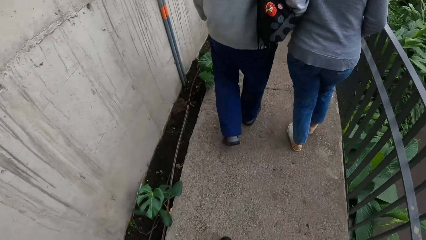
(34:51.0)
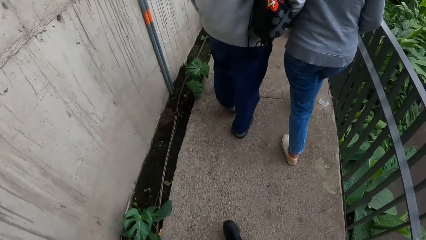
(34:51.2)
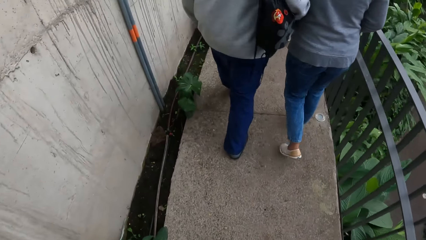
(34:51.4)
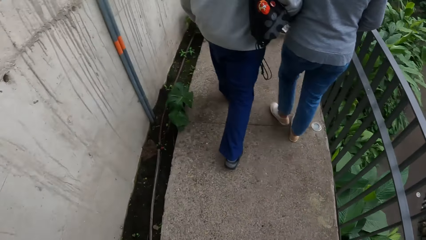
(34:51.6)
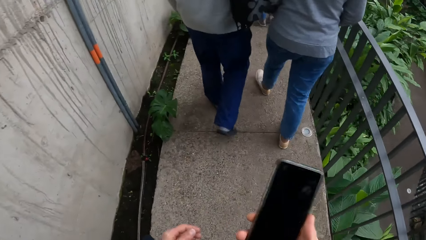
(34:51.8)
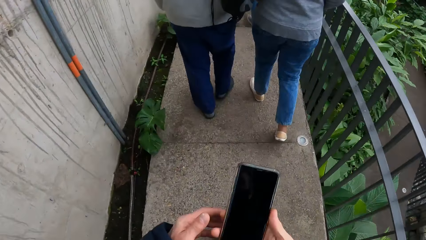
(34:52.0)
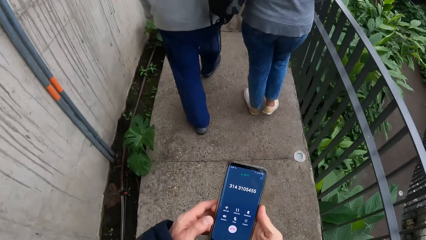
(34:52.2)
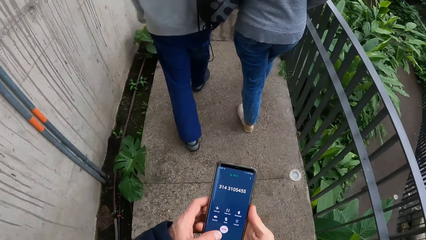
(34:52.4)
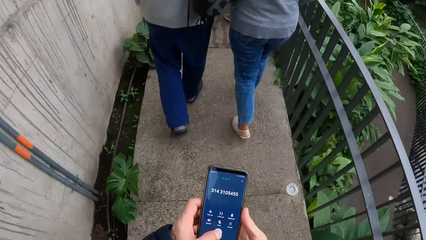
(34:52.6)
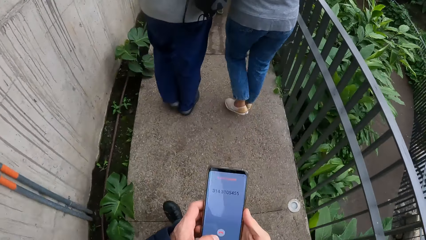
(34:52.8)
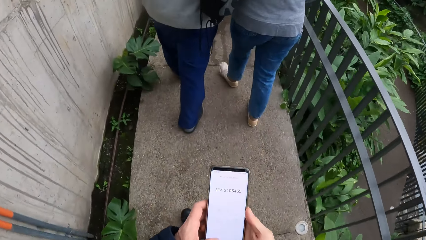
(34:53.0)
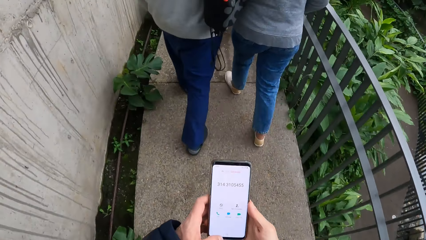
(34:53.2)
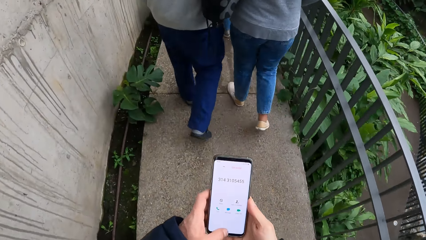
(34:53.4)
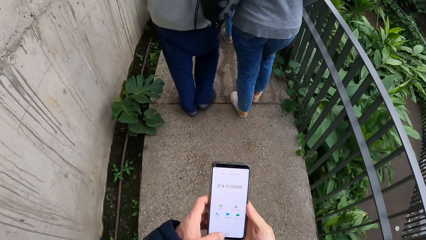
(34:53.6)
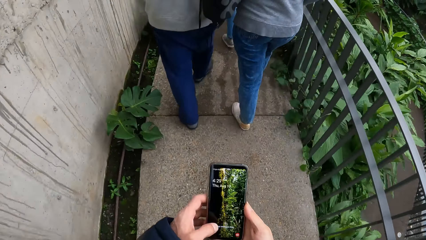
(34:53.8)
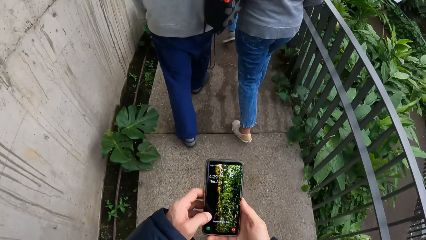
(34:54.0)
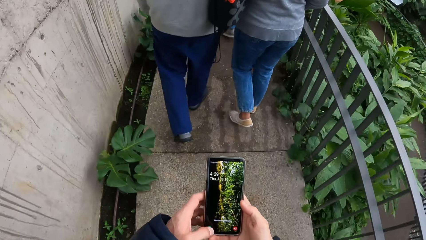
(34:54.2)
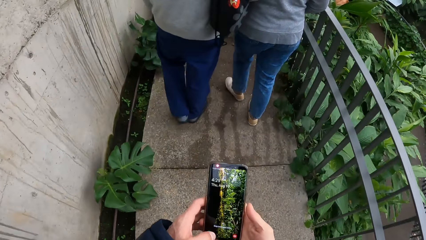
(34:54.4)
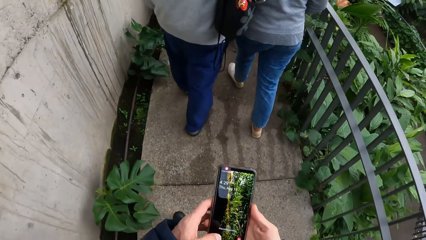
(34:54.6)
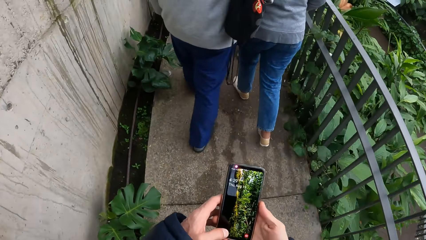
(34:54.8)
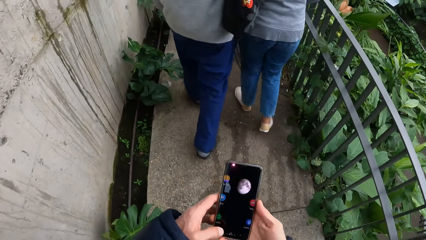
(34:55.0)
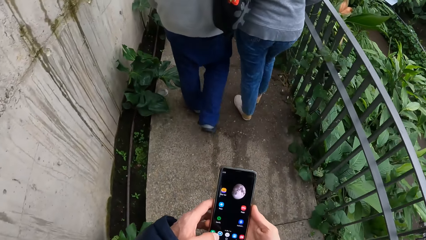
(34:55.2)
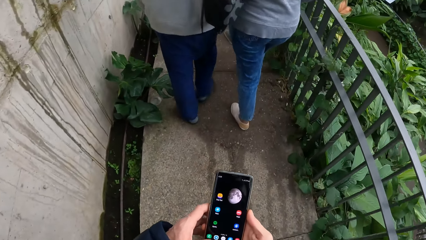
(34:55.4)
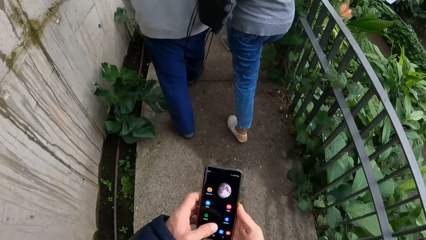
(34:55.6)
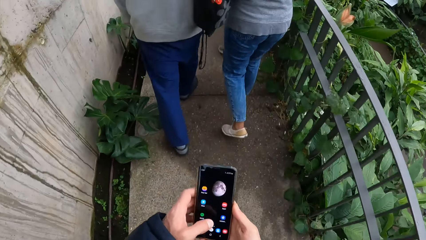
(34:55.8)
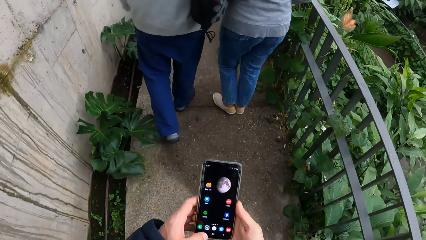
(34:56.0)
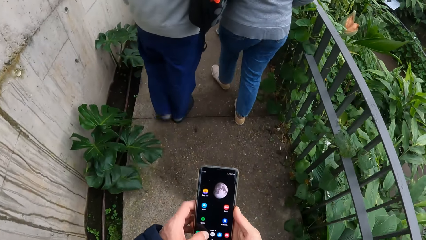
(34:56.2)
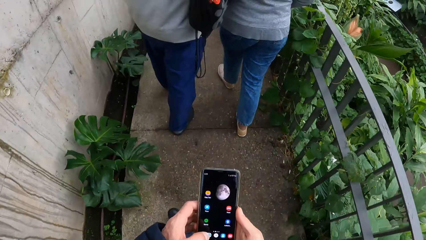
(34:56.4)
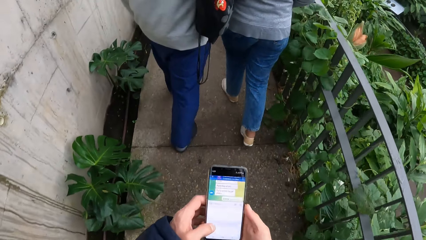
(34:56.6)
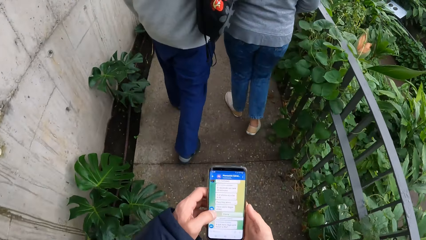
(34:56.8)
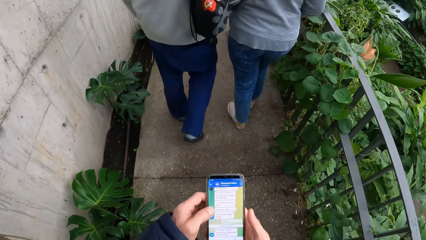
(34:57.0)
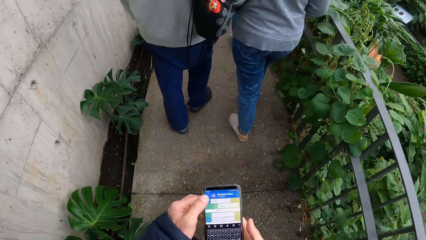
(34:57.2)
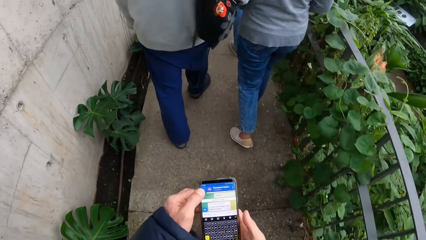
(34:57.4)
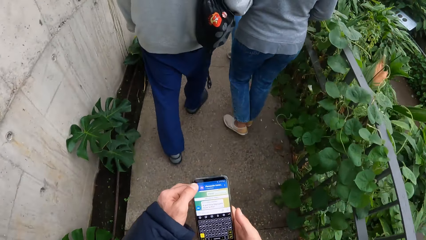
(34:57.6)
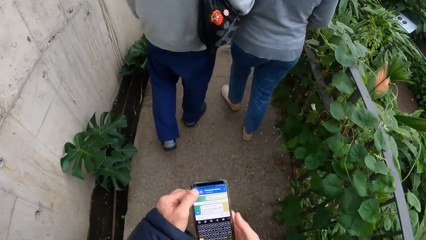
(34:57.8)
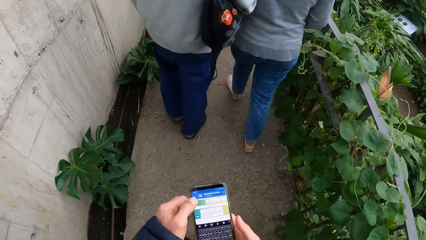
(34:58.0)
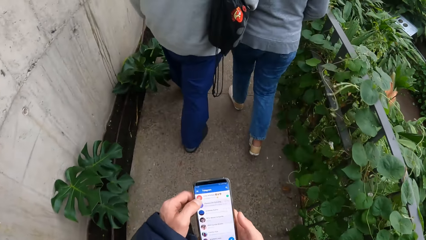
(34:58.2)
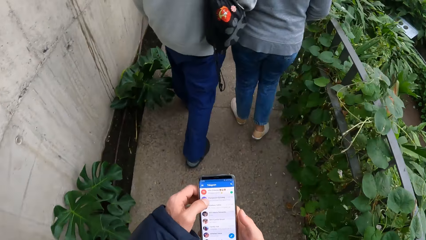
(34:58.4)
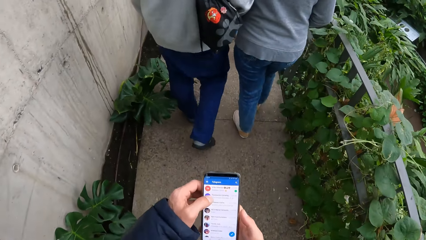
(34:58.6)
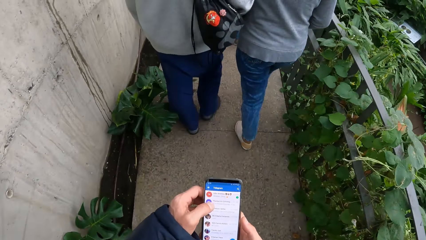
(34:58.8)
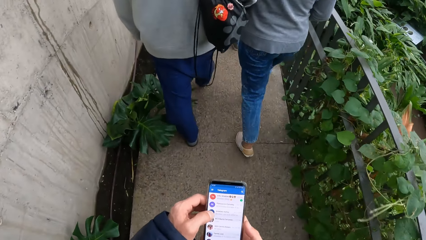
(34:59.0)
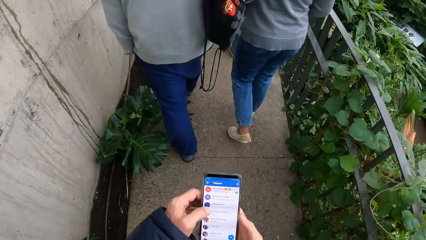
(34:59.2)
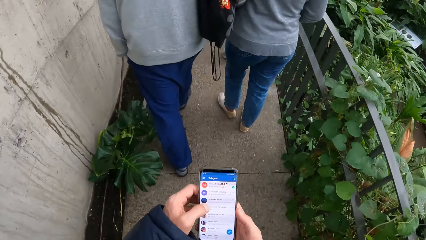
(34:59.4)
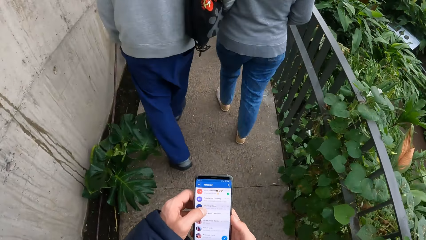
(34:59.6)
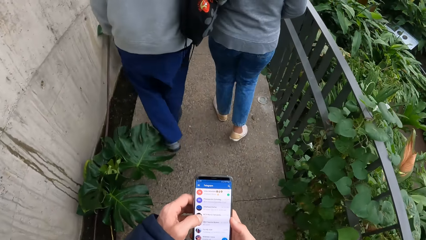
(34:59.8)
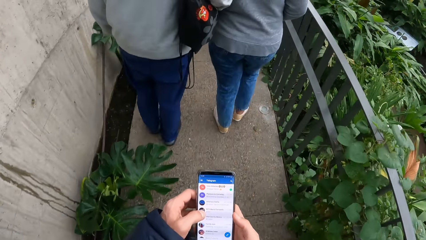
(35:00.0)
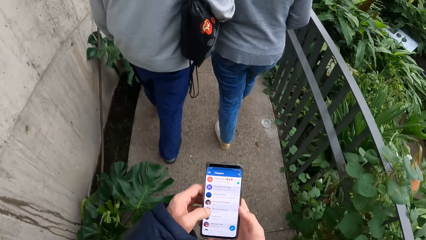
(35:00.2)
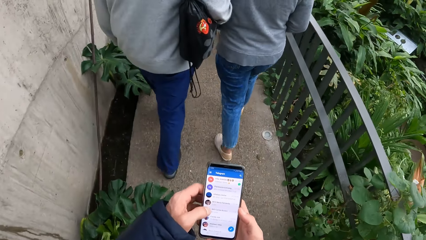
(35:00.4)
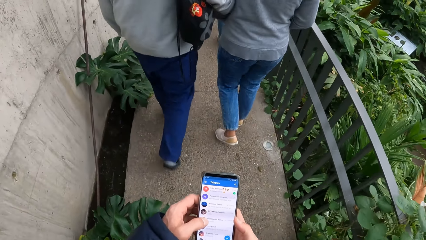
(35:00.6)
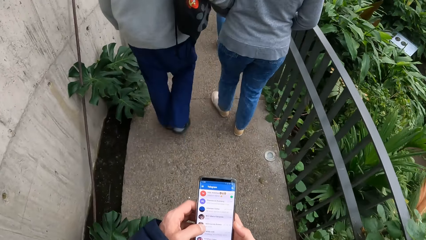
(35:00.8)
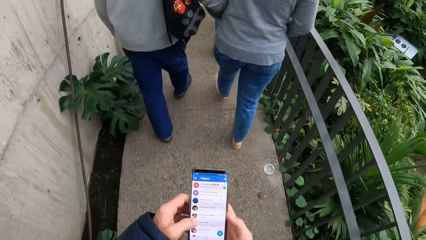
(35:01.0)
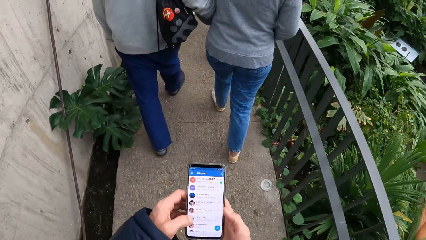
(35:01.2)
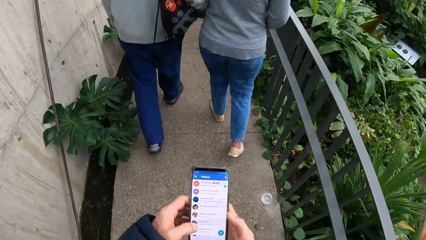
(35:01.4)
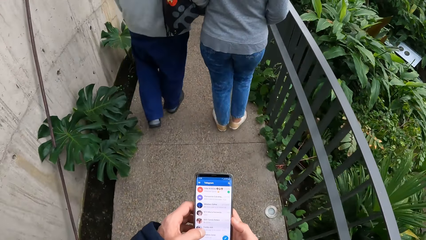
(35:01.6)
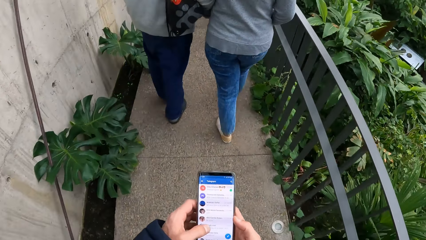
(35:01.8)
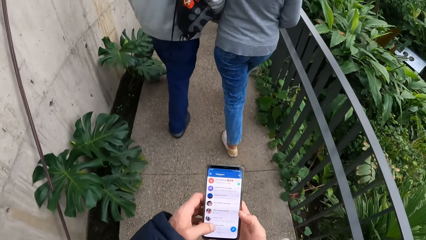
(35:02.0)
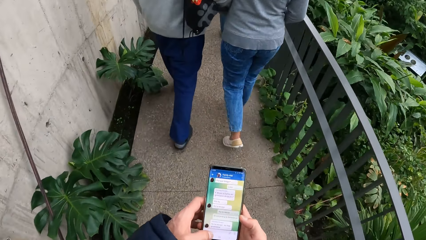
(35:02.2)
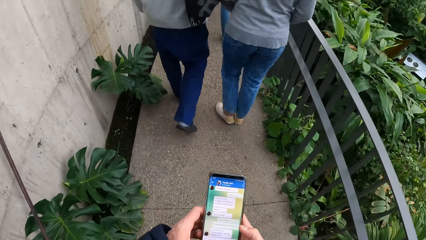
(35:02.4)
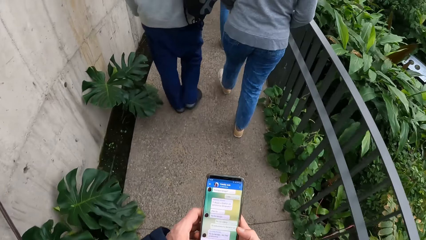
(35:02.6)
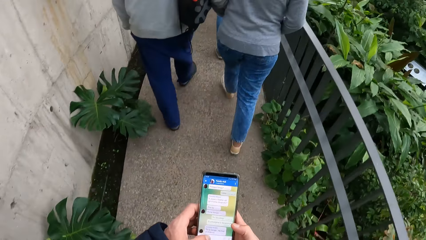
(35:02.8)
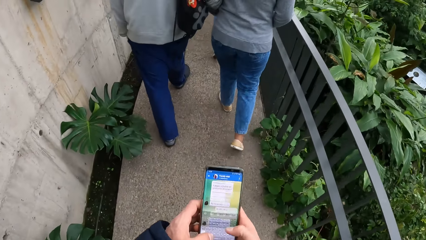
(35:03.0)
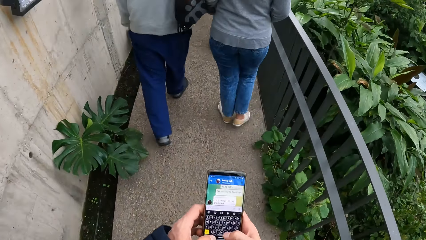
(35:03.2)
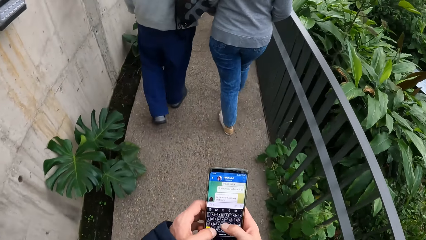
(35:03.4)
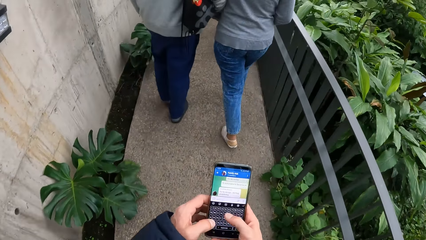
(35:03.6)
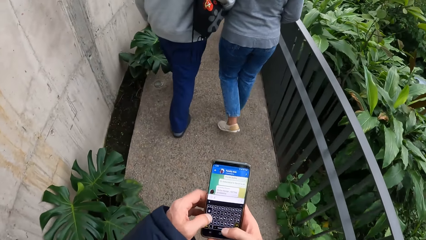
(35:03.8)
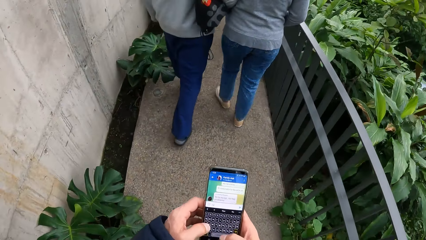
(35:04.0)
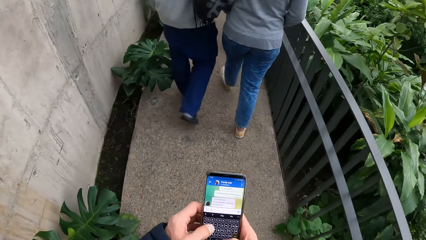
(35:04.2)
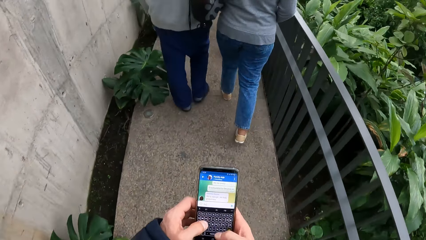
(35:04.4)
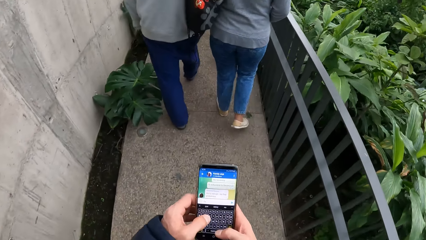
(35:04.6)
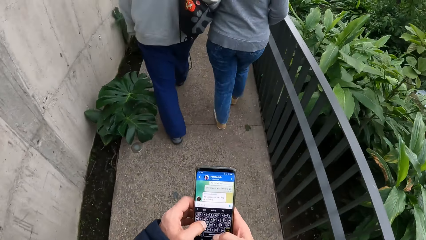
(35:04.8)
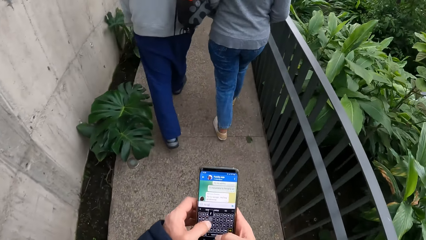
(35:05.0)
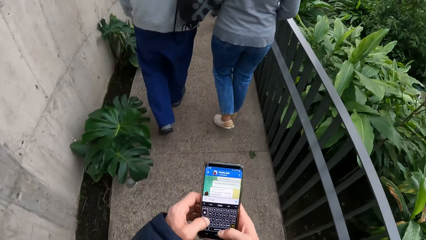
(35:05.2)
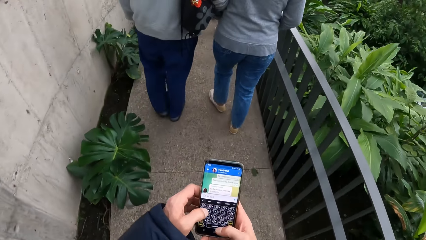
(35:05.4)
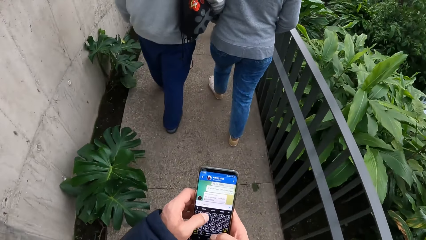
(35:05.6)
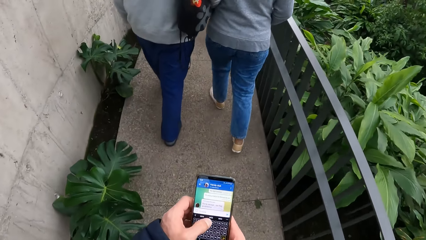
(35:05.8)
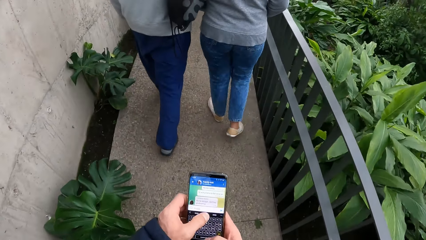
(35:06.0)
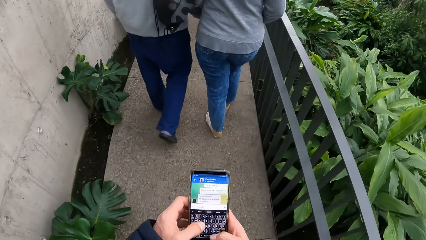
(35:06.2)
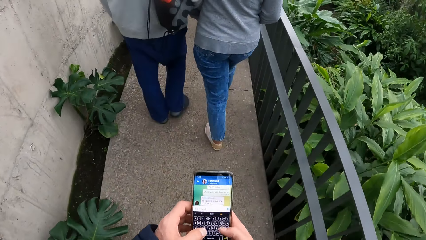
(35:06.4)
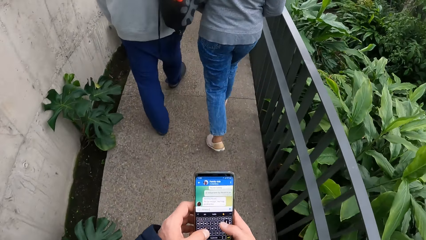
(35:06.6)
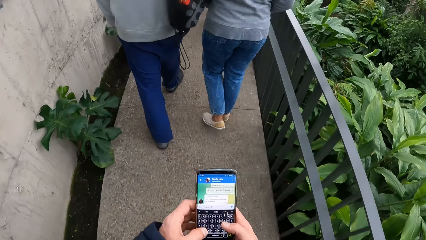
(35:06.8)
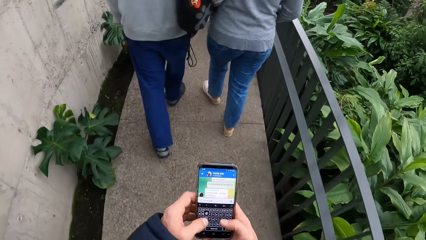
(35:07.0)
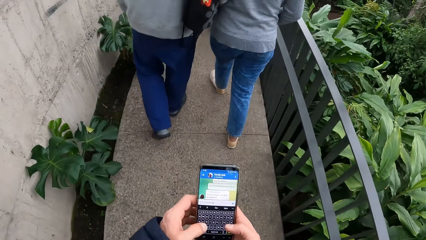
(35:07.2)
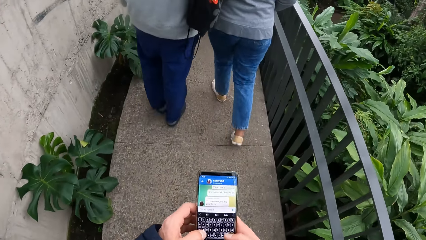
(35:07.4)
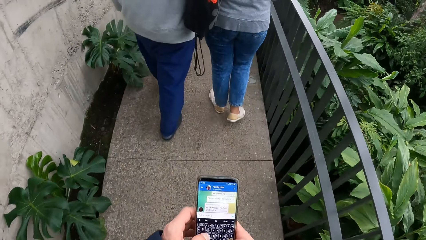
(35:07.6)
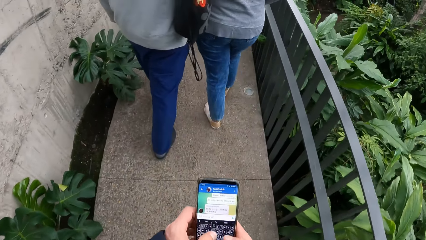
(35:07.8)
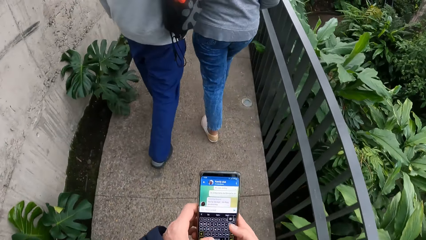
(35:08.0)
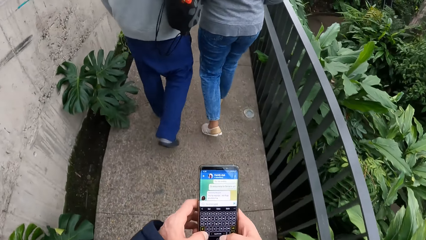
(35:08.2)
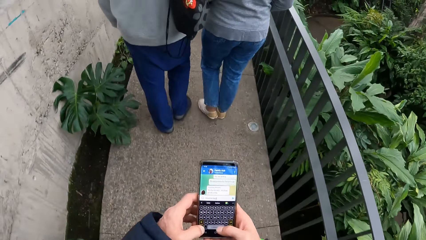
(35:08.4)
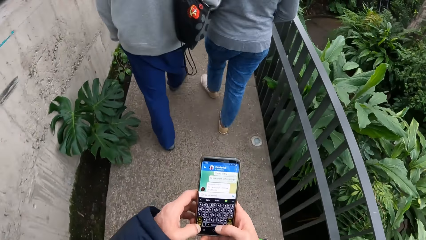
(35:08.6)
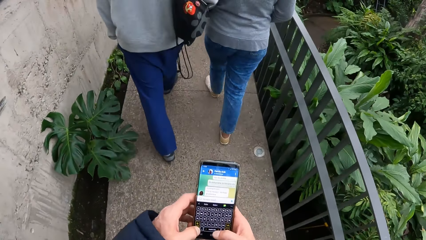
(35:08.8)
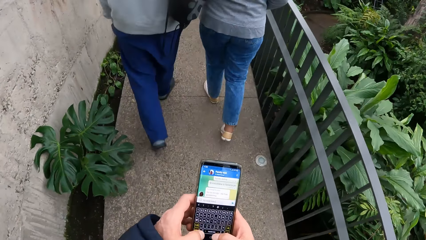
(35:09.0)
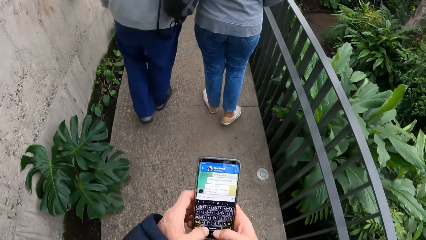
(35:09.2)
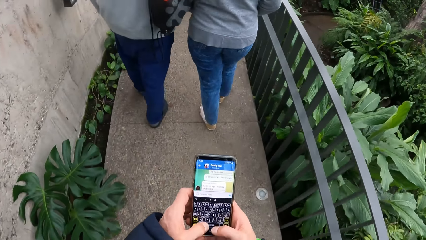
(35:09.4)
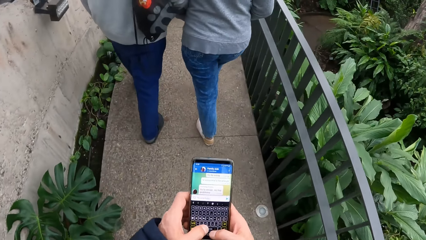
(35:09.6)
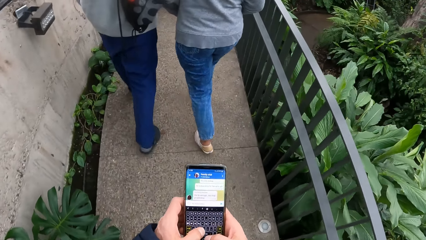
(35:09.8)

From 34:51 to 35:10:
The camera wearer holds the phone with both hands. He operates the phone with his left hand. A man brushes the trouser on a plant. He brushes the trouser on a plant repeatedly.
